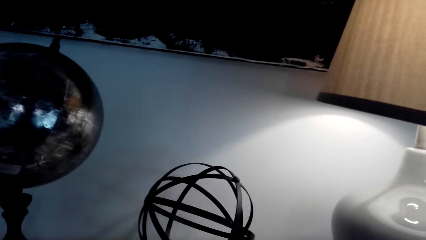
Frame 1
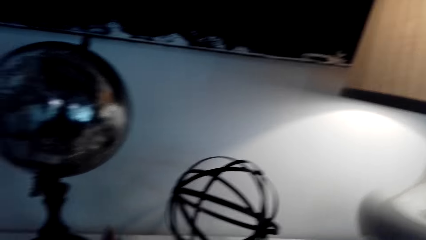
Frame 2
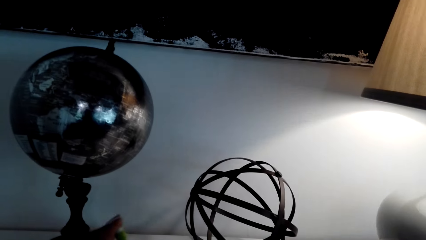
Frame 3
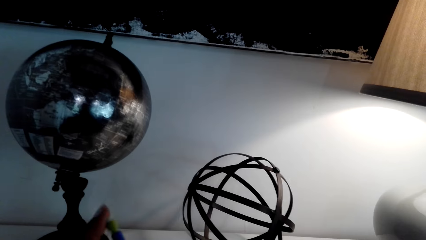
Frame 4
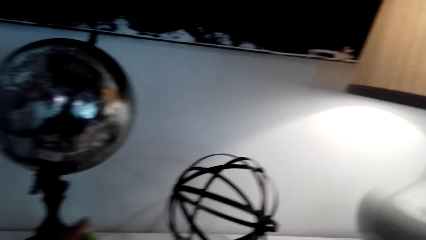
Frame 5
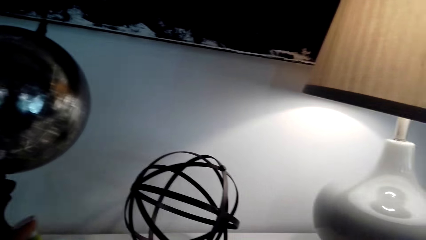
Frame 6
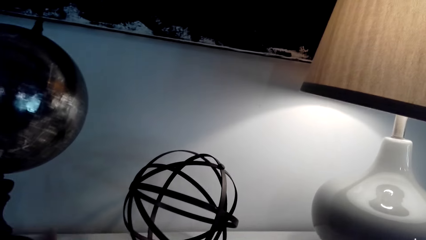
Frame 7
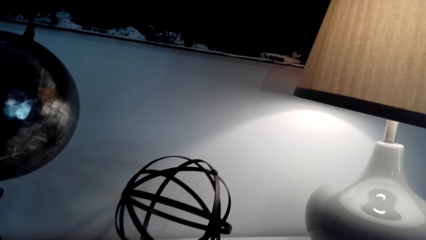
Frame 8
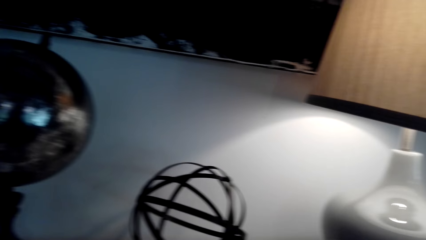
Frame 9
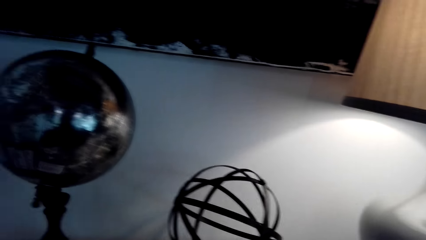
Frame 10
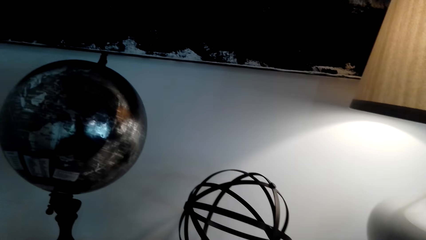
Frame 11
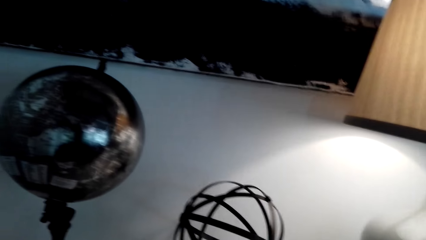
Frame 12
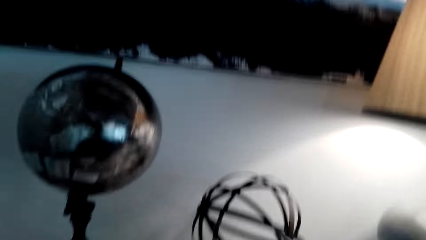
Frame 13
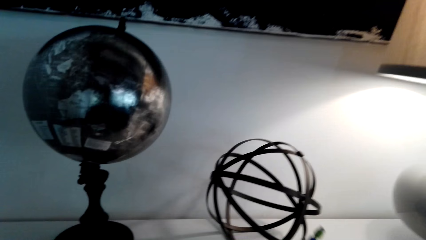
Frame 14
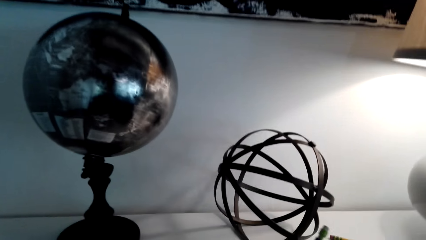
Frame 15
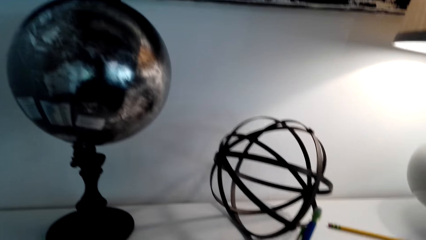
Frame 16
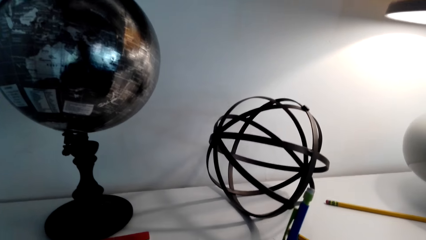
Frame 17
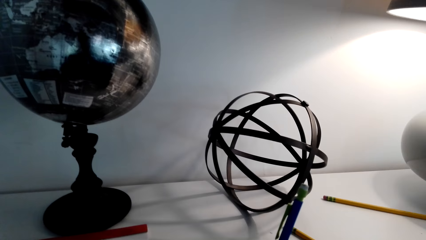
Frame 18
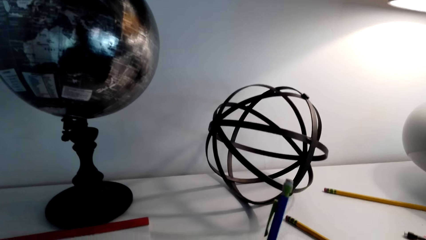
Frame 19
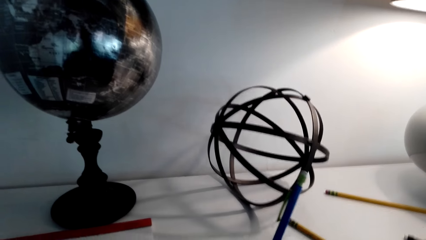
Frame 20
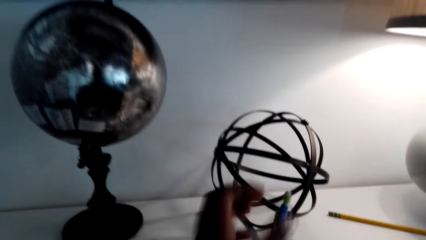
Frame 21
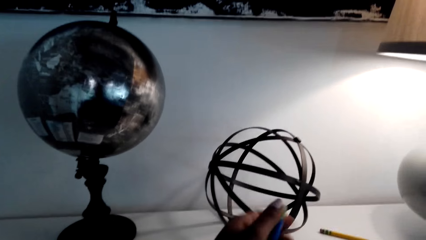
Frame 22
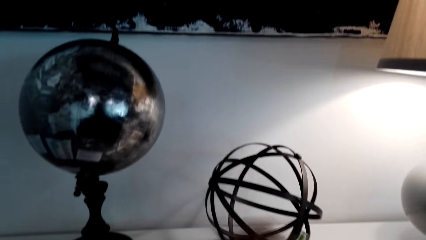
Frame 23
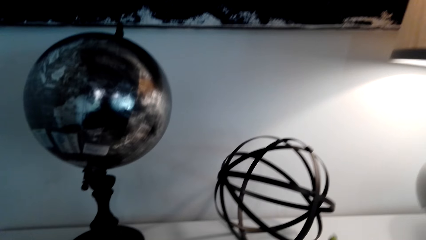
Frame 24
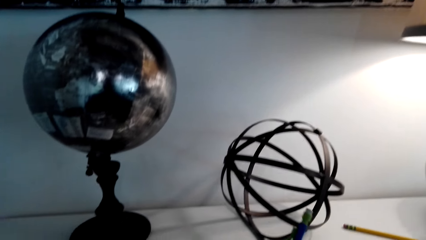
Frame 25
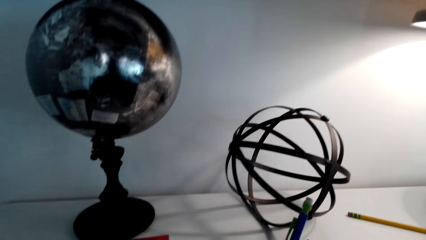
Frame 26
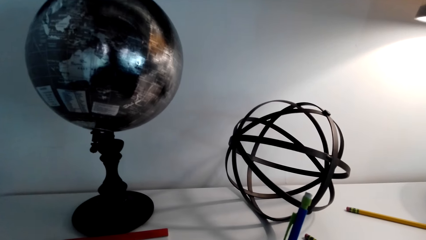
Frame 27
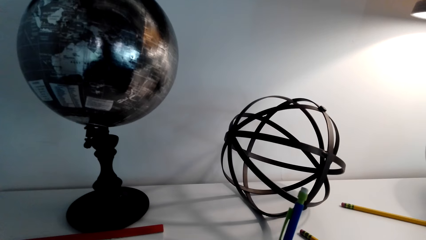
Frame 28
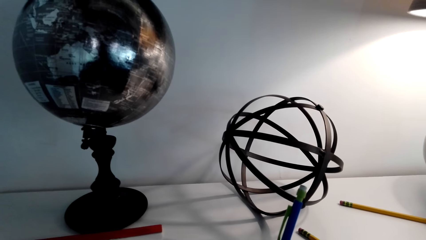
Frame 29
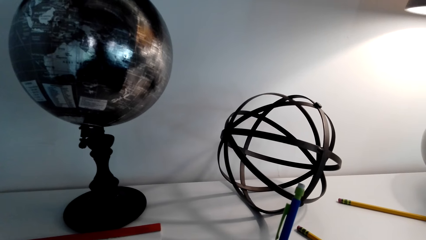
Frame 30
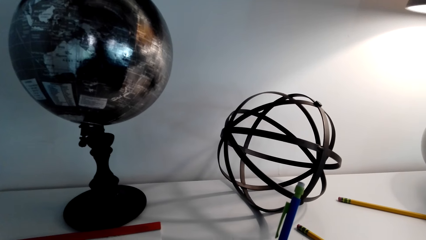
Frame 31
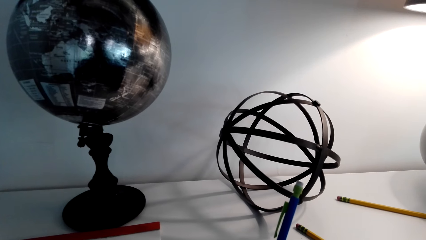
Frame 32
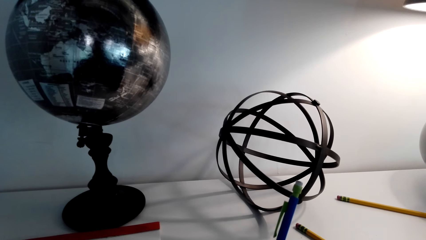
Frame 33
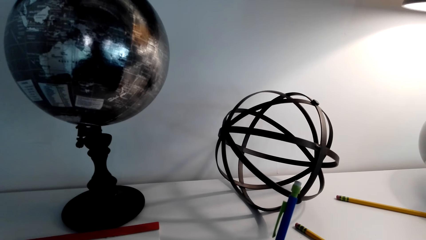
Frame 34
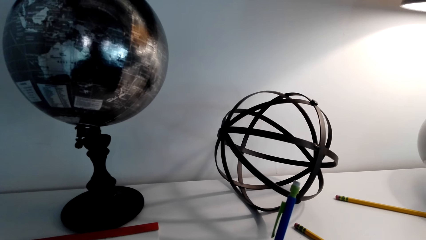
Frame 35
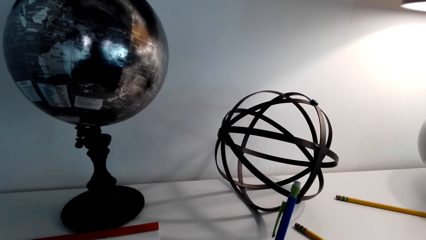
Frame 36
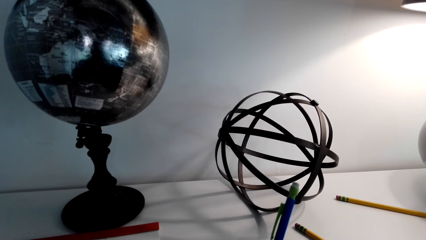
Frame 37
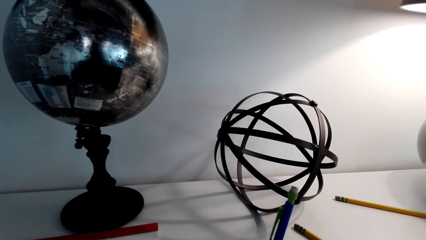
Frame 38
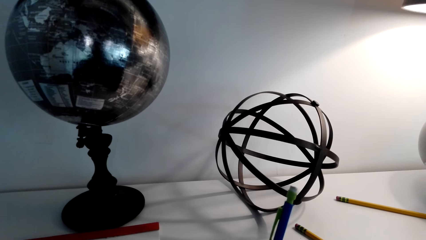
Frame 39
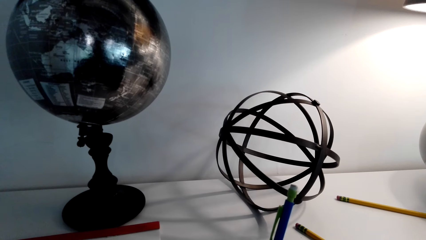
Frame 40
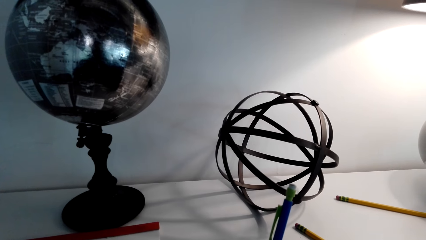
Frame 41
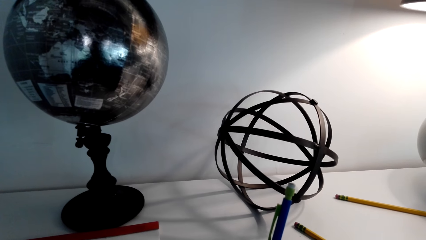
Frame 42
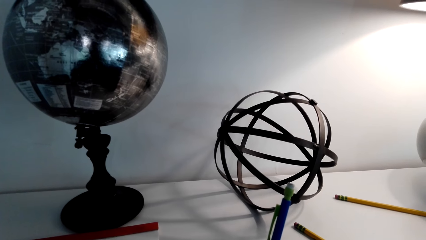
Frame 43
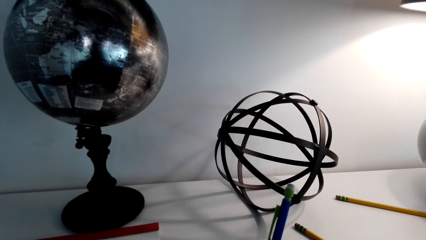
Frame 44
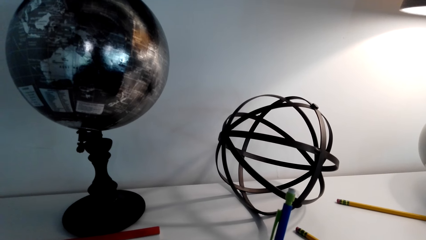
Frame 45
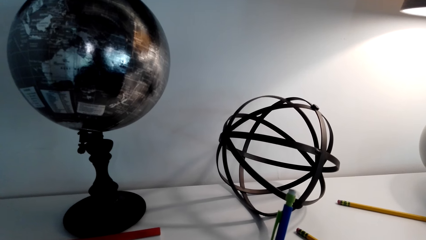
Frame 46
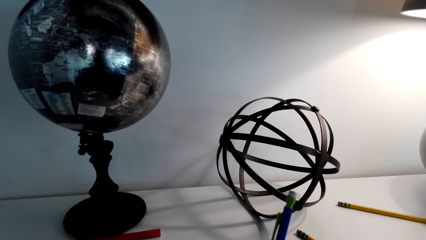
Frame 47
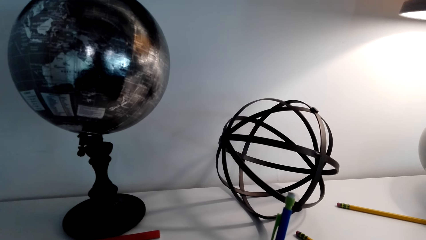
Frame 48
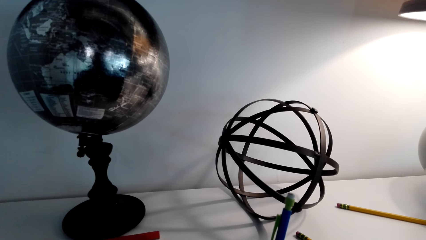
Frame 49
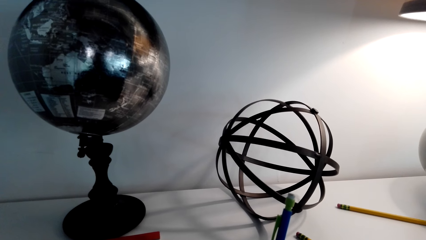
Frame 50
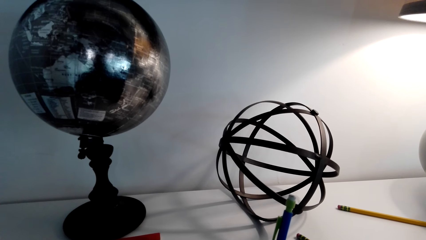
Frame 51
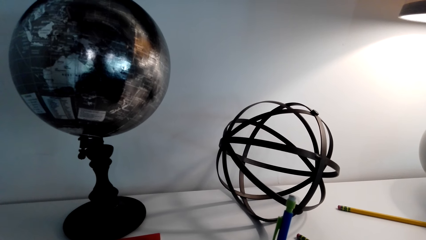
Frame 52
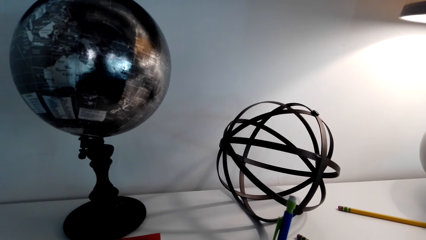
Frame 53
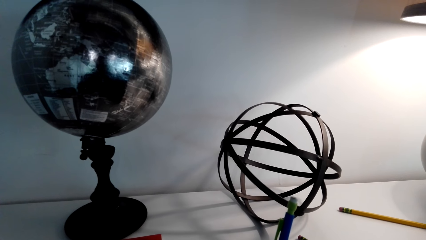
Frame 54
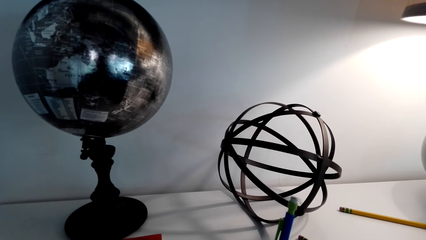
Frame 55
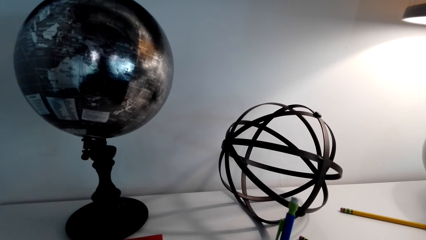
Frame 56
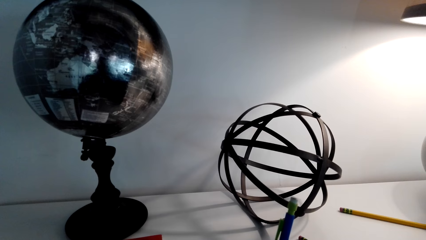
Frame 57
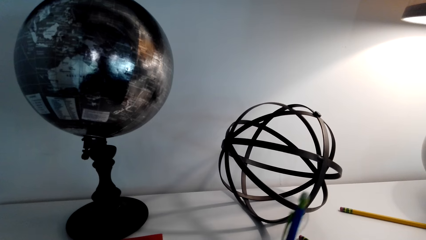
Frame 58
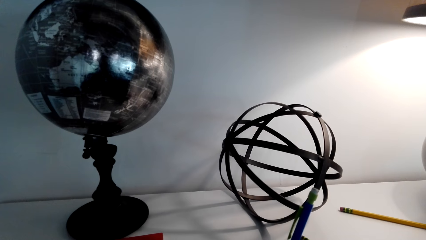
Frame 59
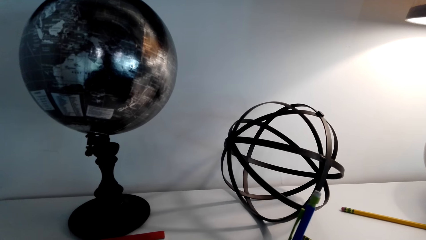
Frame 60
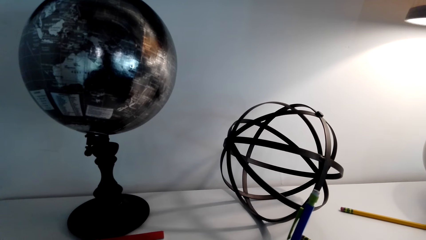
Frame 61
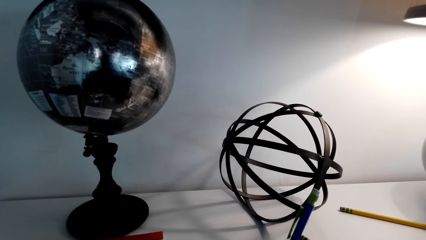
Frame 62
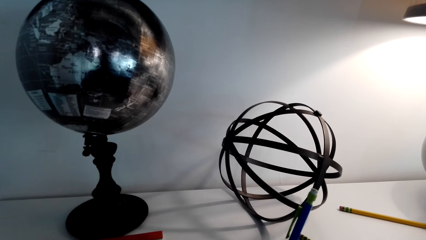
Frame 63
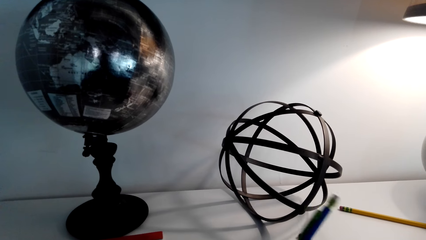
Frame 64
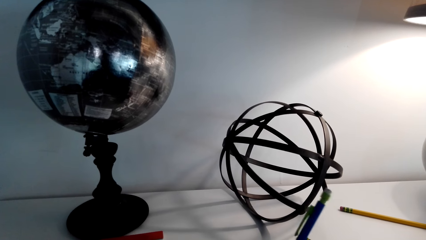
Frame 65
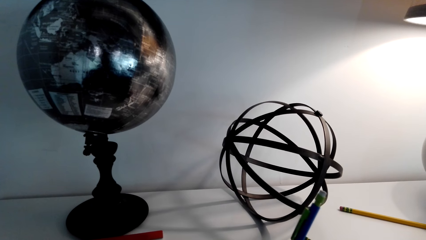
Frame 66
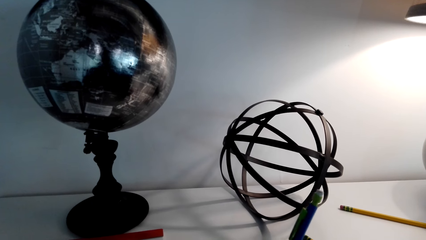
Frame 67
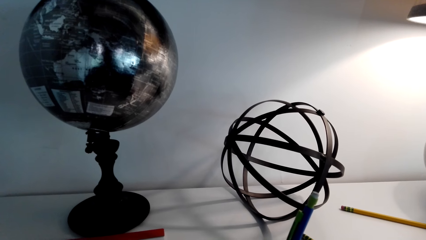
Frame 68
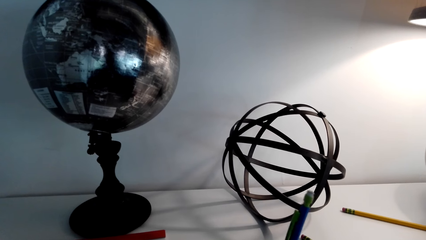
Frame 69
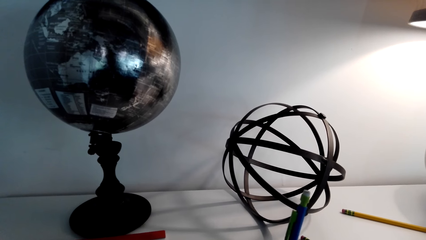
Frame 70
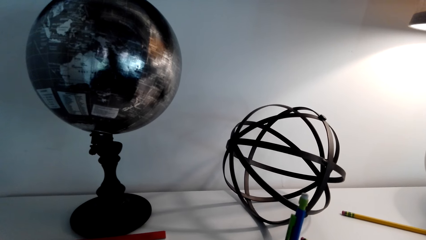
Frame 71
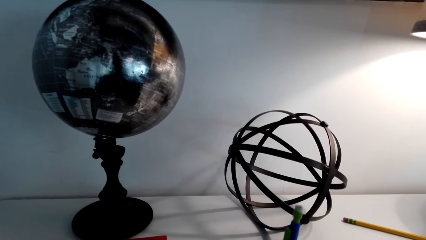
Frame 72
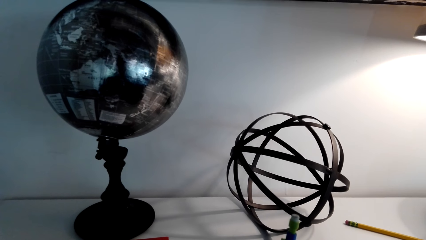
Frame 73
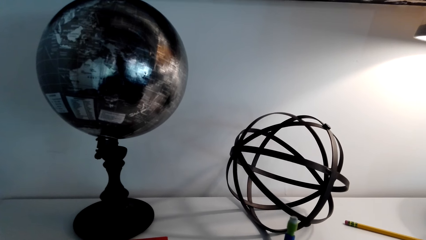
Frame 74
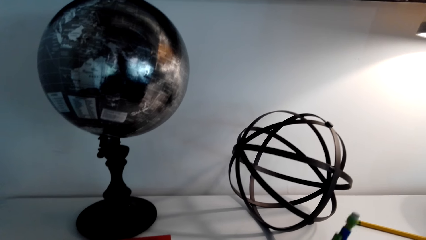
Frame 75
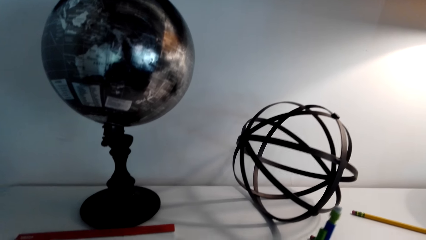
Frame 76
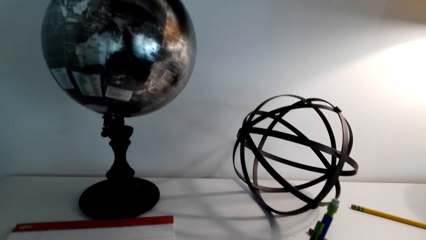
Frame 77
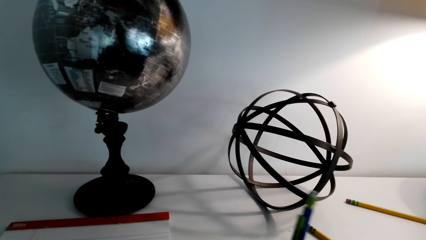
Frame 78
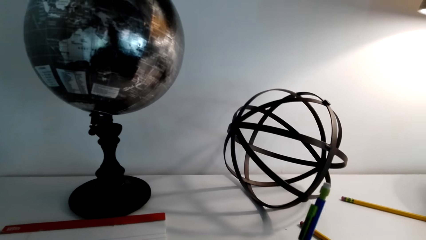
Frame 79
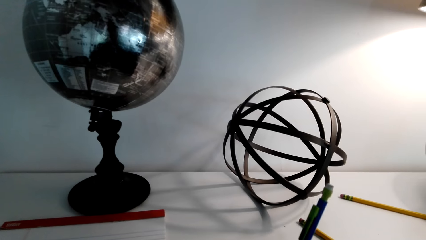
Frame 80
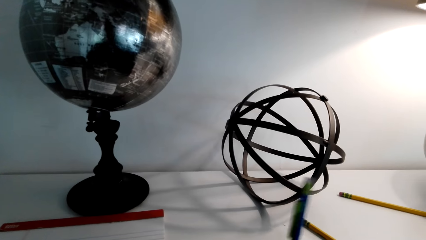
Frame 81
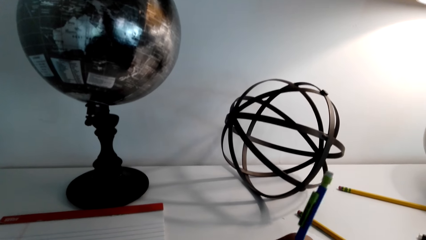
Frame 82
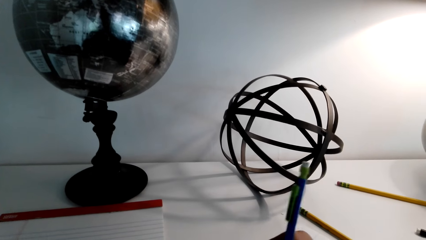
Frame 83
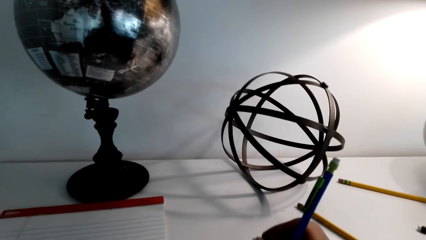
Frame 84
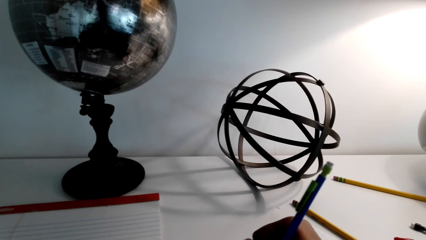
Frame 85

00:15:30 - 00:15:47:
The camera wearer writes in a book with a pen. He draws on a paper with a pencil. He presses on his pencil.
